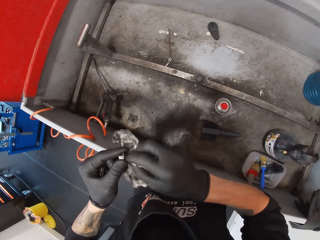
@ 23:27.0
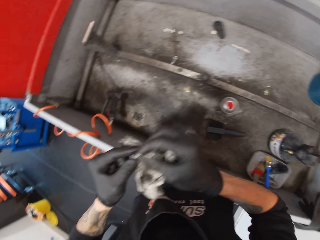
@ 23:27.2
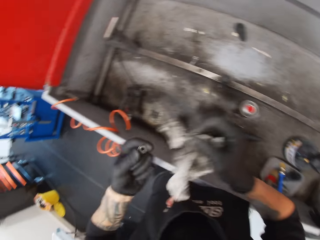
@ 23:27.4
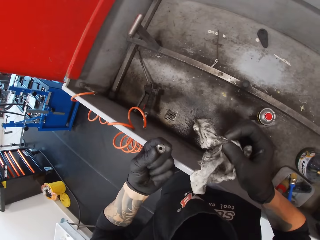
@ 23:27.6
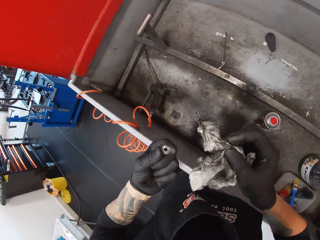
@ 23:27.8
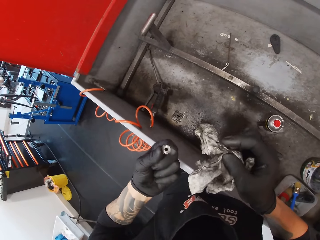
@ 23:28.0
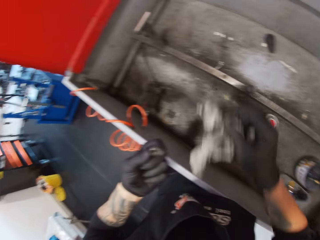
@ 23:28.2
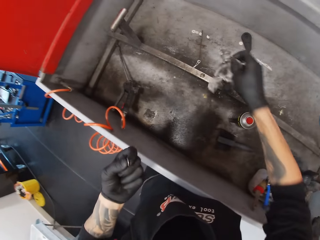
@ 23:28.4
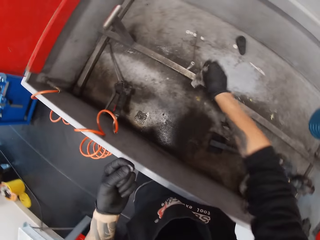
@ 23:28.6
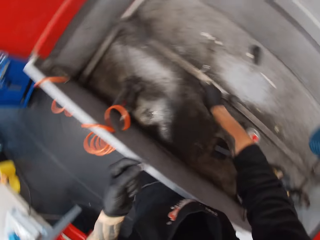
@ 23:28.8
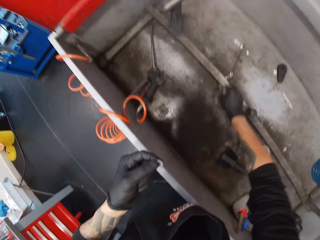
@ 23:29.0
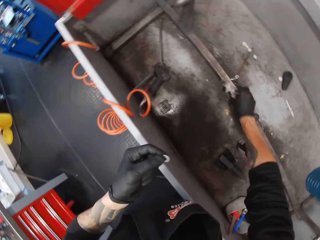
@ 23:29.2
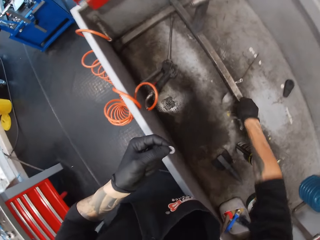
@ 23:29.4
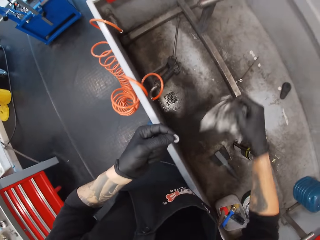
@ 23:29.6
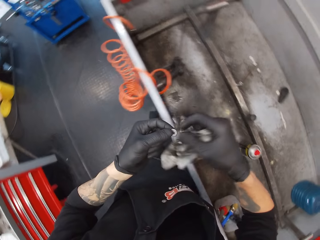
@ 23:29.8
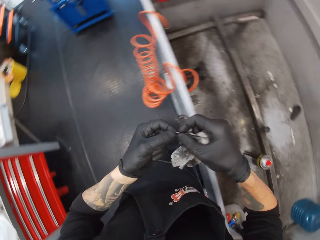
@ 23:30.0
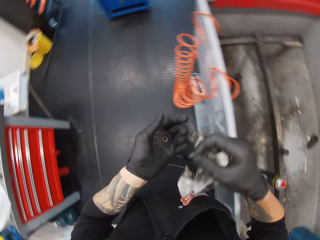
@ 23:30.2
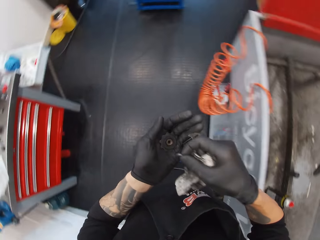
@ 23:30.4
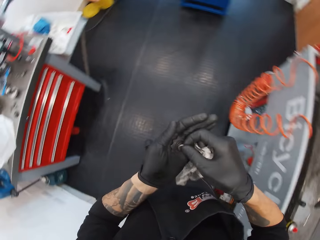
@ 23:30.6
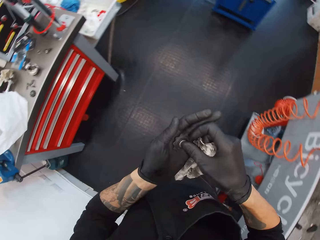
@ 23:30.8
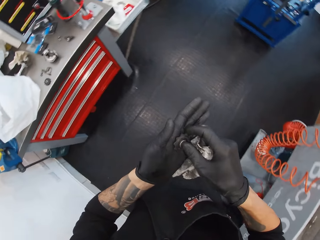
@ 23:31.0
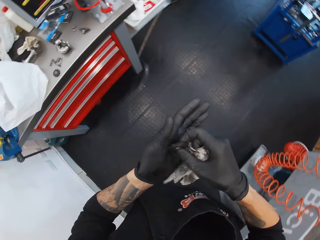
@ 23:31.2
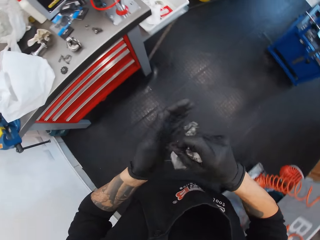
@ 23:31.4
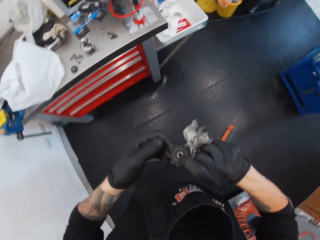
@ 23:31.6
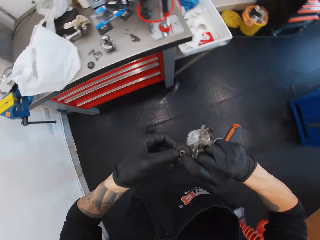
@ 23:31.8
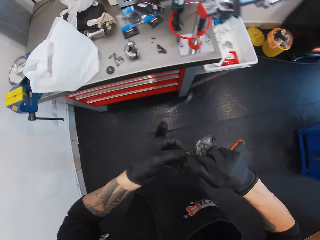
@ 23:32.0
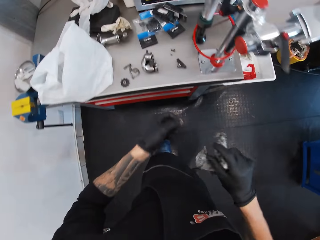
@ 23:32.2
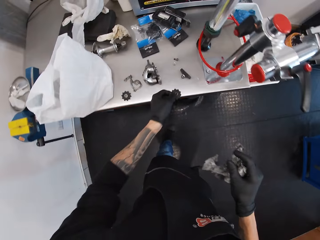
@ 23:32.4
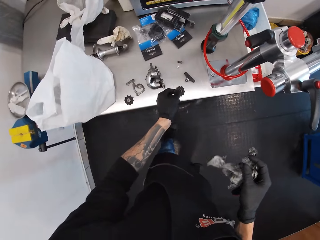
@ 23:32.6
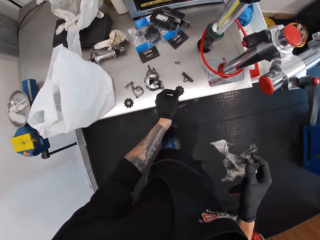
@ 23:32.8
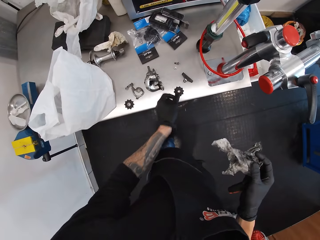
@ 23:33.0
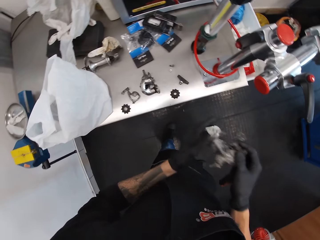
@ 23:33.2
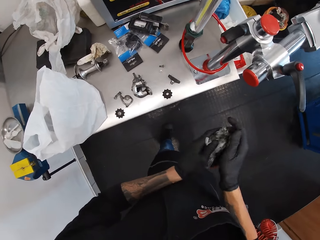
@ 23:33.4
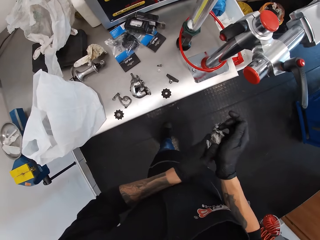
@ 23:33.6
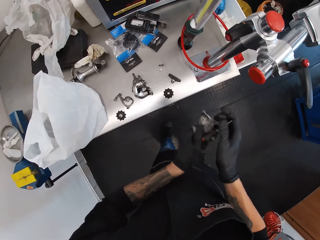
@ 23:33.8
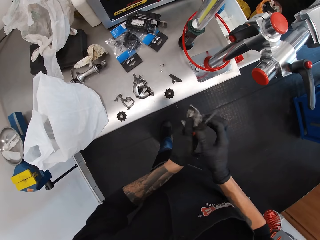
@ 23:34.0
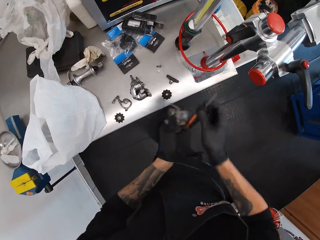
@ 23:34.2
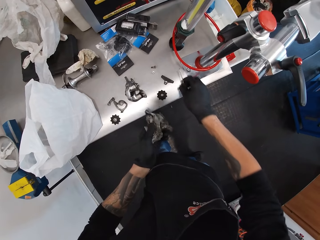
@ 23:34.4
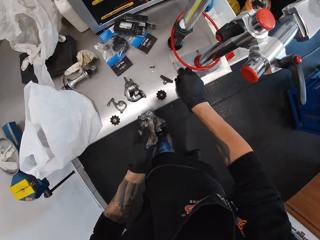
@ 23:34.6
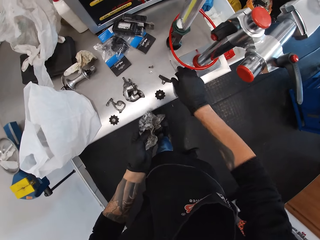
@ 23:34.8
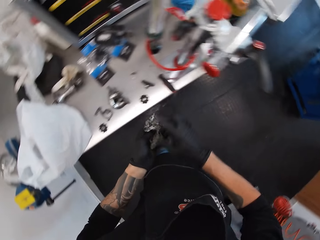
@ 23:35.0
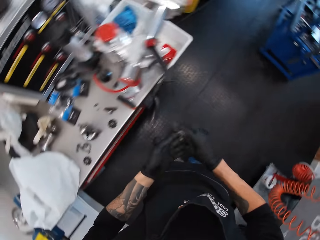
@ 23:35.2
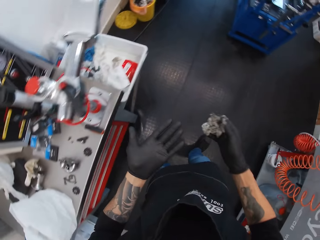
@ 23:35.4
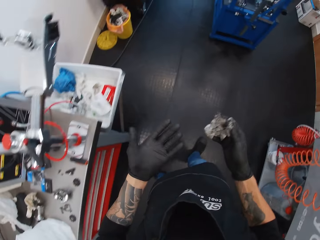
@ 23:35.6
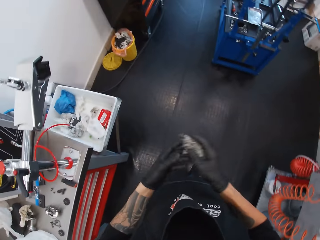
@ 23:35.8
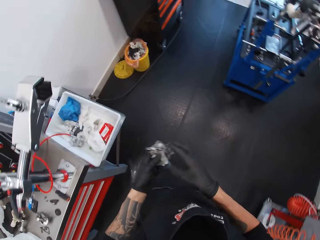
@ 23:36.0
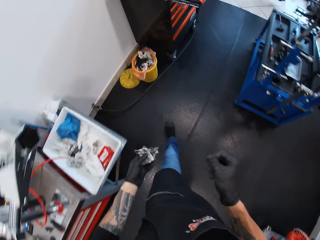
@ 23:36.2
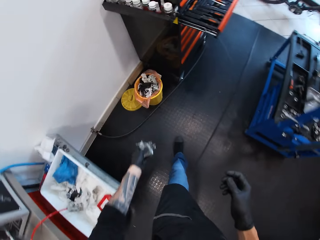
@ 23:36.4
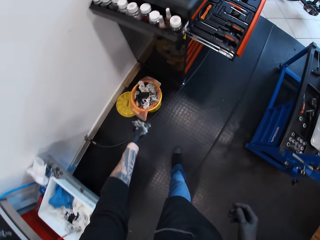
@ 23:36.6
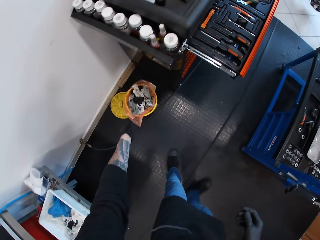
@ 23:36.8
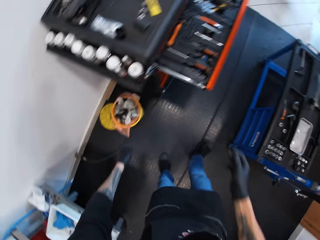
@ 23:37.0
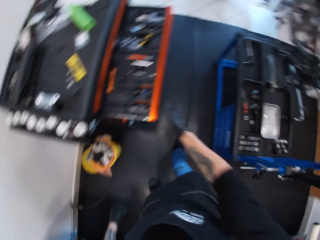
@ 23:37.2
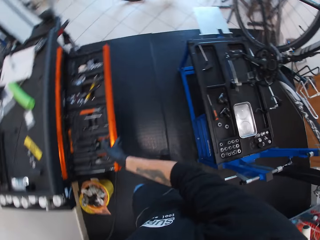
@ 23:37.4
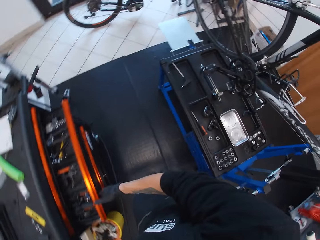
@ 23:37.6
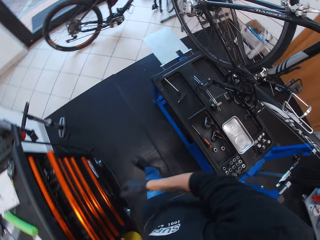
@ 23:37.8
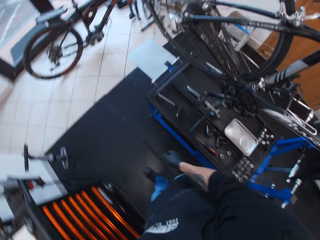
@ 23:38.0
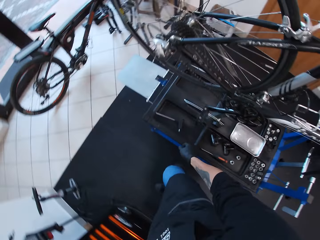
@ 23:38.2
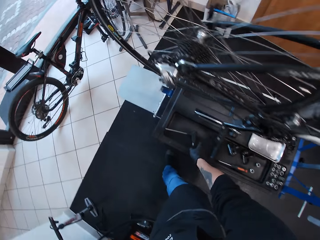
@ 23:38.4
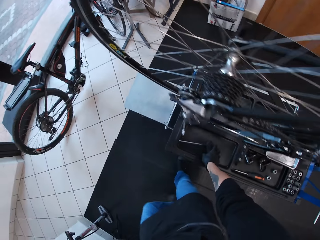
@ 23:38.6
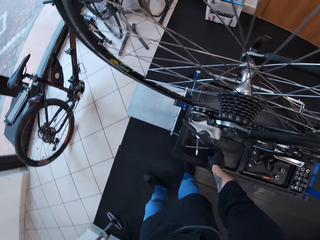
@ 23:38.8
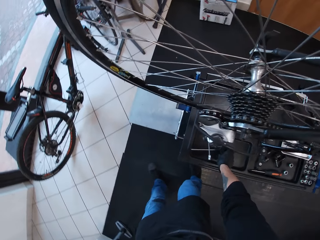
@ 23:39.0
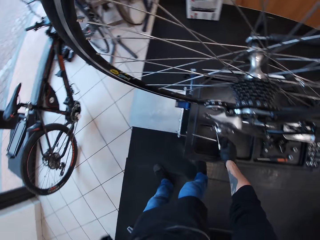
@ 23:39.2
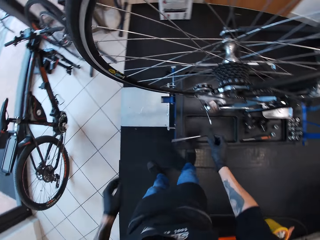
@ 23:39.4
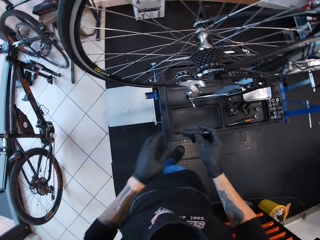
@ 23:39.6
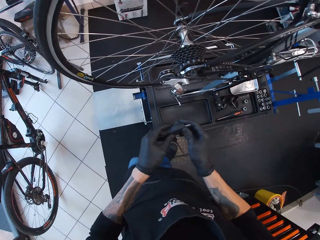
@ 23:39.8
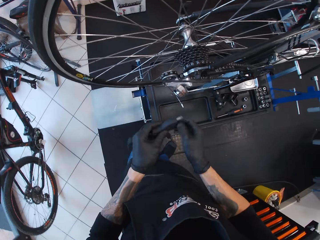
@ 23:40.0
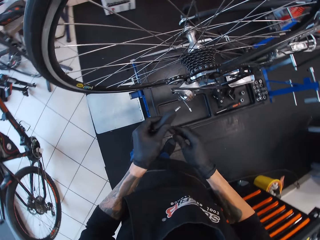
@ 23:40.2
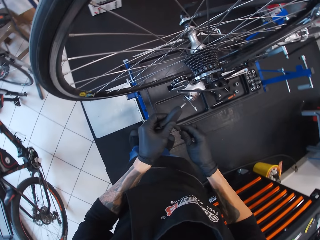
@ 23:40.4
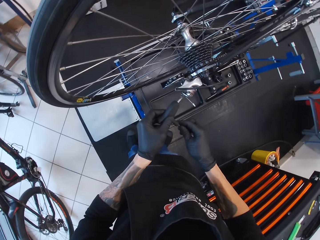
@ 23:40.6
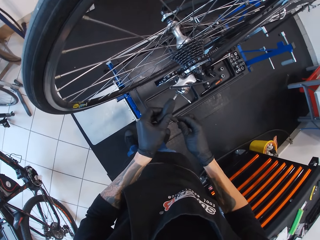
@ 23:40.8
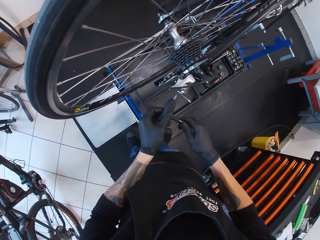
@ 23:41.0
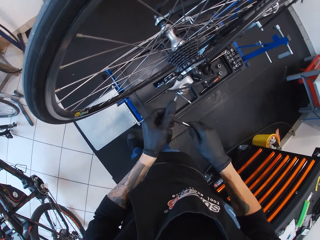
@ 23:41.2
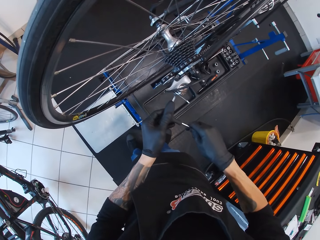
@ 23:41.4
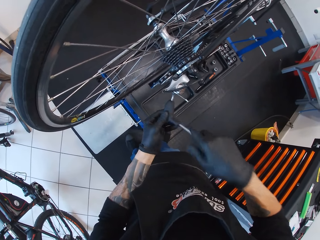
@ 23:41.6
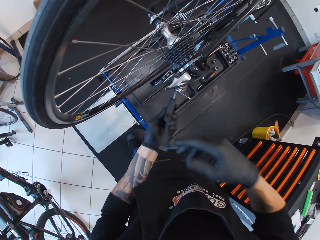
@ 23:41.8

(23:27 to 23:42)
The camera wearer touches the metal rod with the tissue. They pick the bolt head with the right hand from the left hand. They walk in the garage. They fit the bolt head on the hub with the right hand. They turn the bolt with the right hand. They place the bolt on the table with the left hand. They wipe the screwdriver in the right hand with the tissue in the left hand. They place the screwdriver on the table with the right hand. They pick the tissue from the left hand with the right hand. They walk in the garage. They place the tissue in the left hand with the right hand. They throw the tissue in the dustbin with the left hand. They close the table drawer with the right hand. They pick a hex key wrench from the tools box with the right hand.

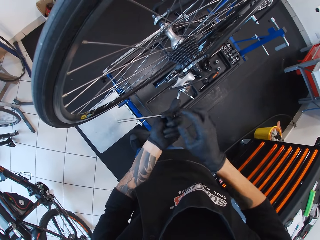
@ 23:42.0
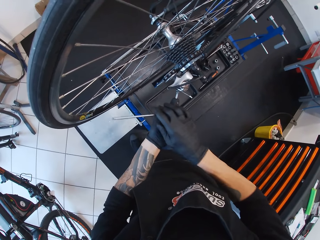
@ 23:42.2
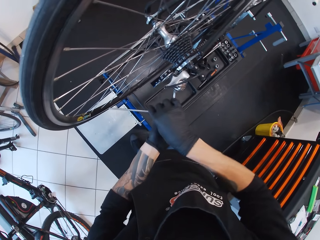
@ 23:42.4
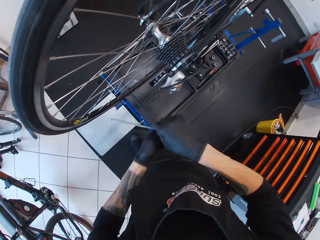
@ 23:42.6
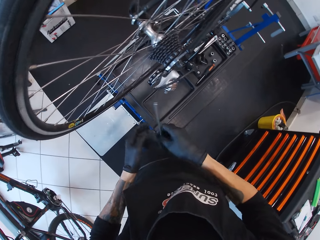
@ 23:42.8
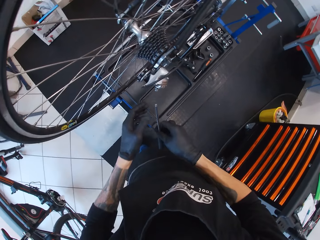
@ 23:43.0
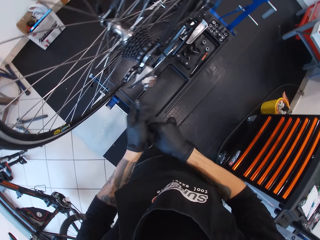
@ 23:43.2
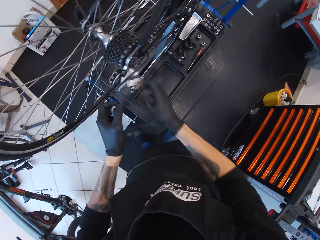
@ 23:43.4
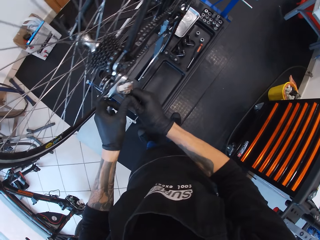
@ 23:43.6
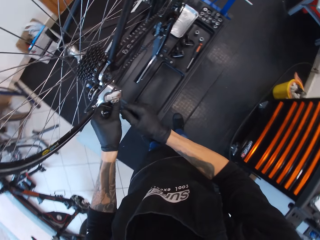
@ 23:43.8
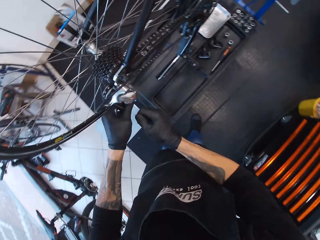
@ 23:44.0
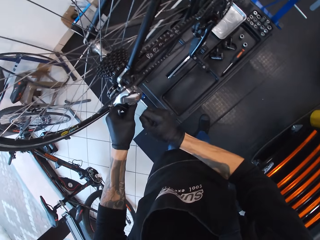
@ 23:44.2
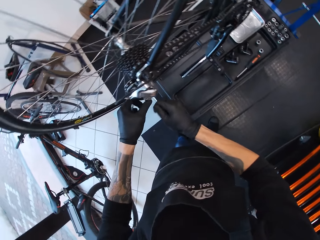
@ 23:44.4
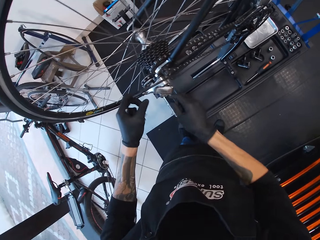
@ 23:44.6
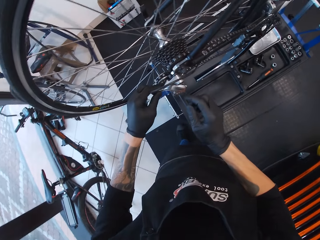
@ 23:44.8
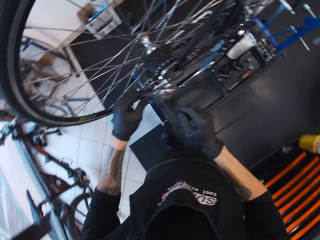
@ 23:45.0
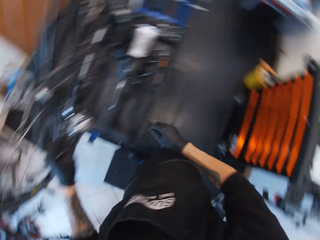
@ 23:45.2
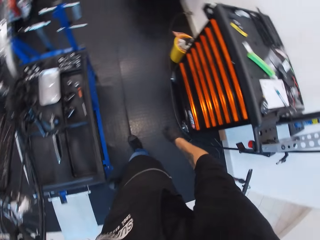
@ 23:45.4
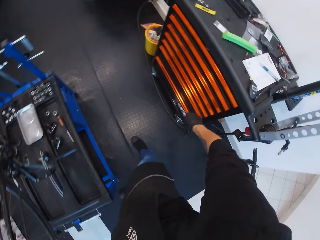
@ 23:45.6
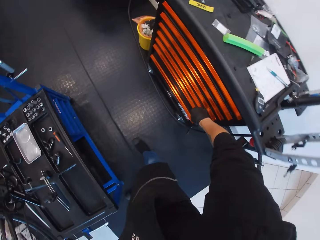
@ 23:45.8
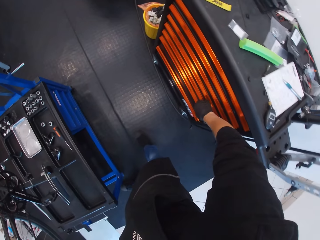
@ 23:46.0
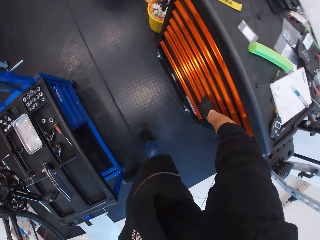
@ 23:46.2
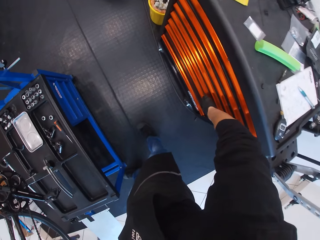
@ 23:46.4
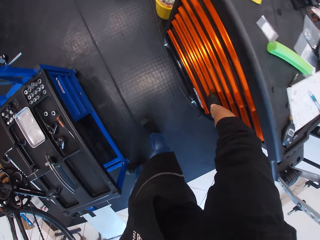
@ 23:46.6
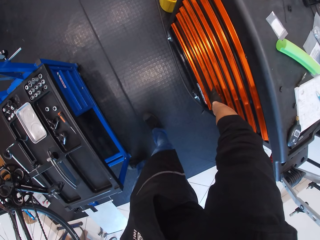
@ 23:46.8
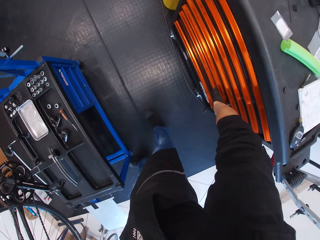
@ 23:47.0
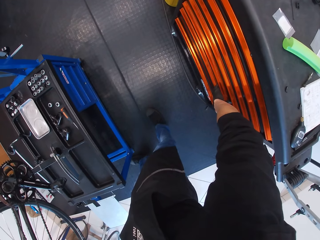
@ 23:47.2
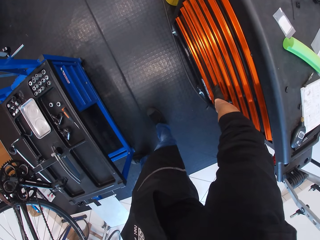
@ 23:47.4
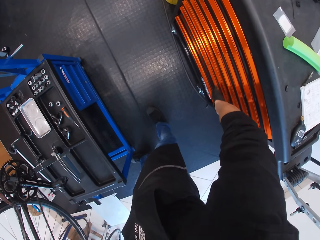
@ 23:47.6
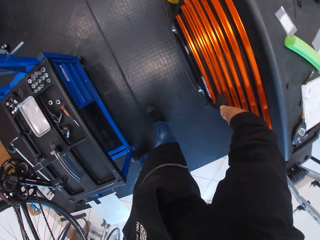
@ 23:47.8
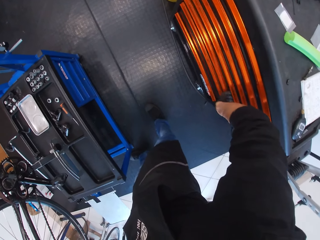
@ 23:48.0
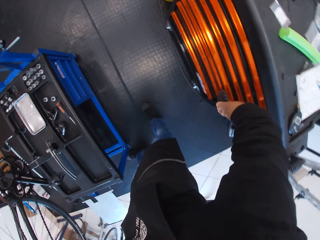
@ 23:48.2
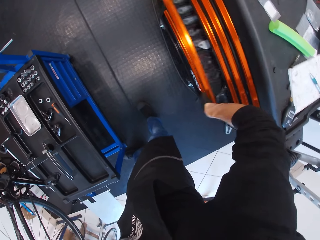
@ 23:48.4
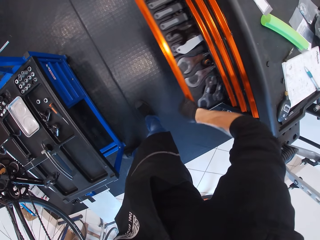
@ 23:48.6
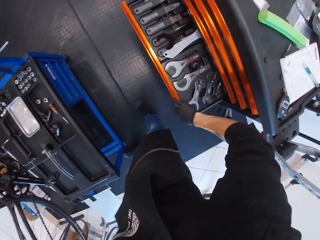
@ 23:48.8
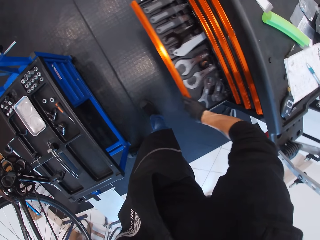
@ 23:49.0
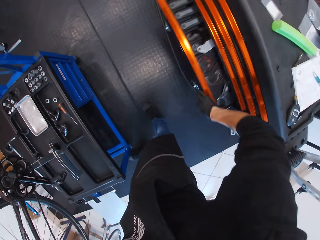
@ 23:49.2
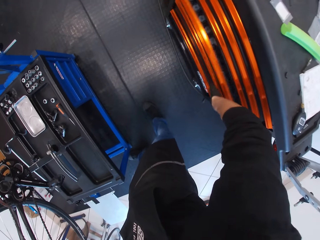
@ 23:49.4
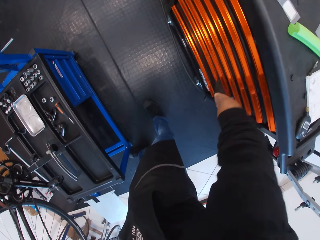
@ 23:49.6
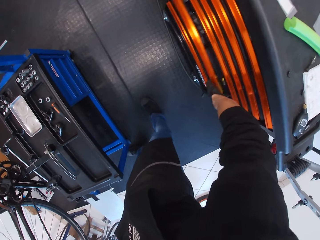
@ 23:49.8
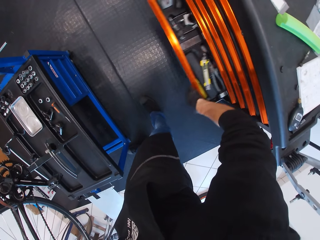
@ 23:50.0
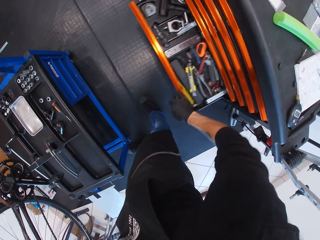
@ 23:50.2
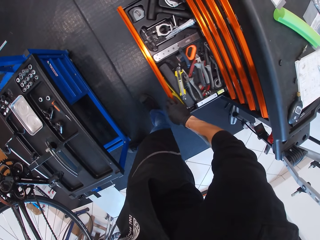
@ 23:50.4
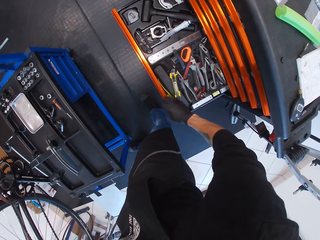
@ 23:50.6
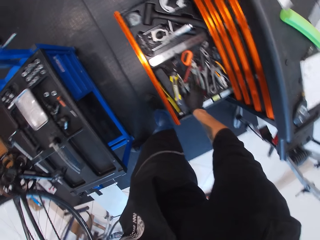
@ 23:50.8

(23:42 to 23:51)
The camera wearer adjusts the bolt with a wrench in the left hand. They hold the bottom bracket. They touch the bolt with the left hand. They open the drawer with the right hand. They close the drawer with the right hand. They open the drawer.
